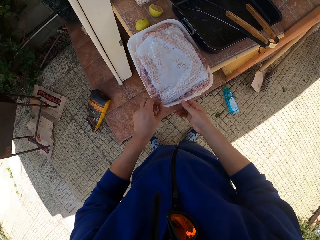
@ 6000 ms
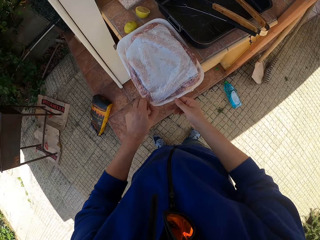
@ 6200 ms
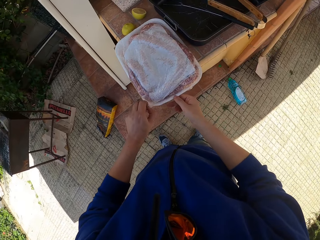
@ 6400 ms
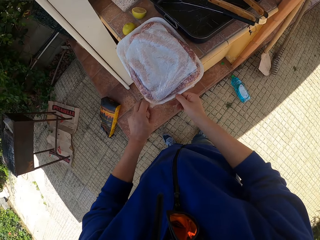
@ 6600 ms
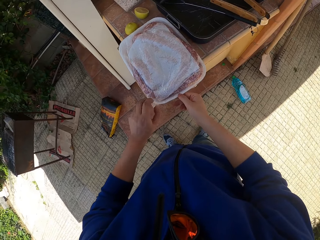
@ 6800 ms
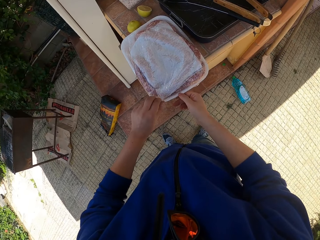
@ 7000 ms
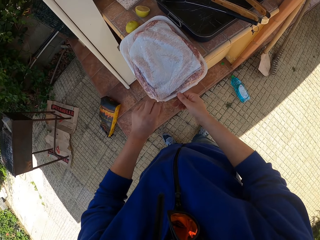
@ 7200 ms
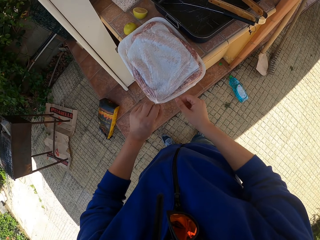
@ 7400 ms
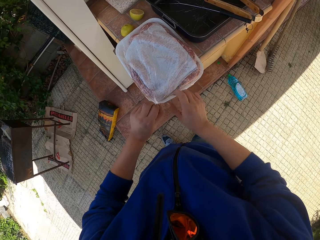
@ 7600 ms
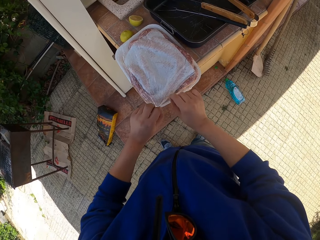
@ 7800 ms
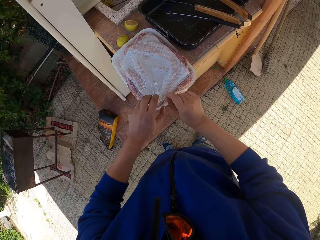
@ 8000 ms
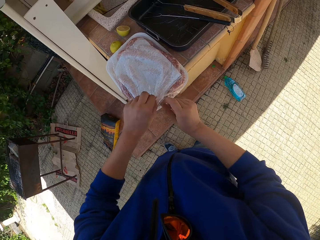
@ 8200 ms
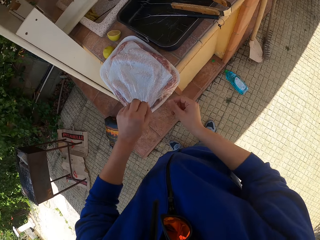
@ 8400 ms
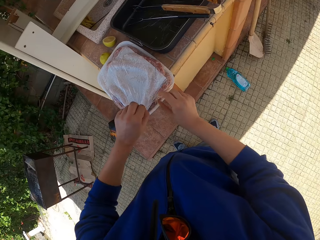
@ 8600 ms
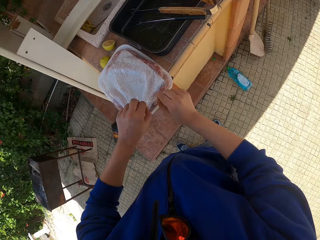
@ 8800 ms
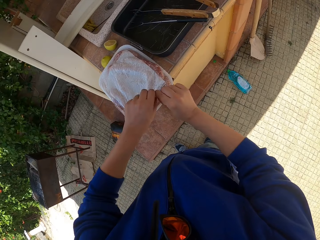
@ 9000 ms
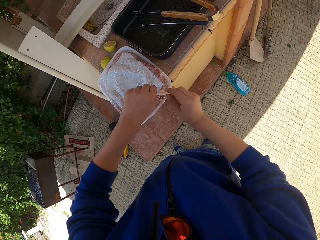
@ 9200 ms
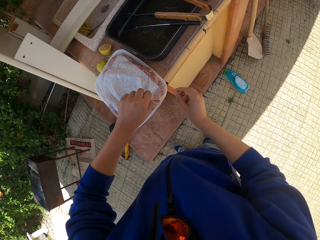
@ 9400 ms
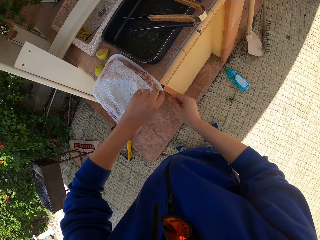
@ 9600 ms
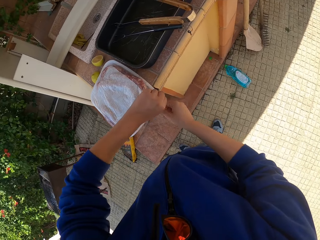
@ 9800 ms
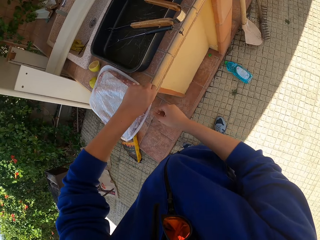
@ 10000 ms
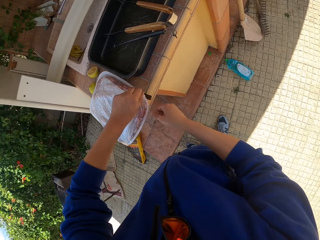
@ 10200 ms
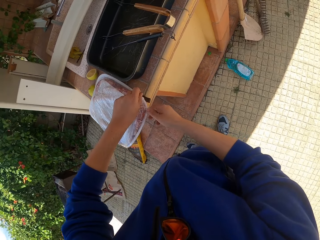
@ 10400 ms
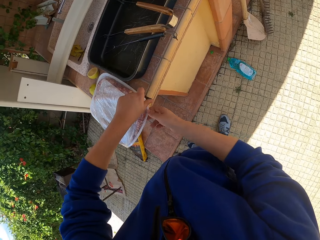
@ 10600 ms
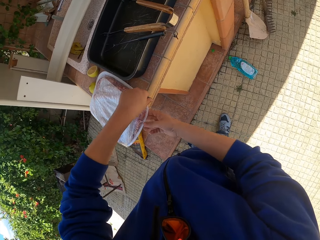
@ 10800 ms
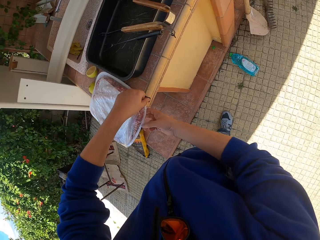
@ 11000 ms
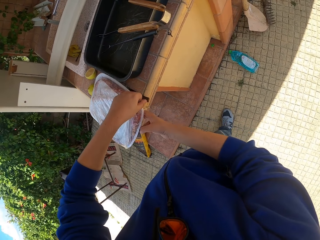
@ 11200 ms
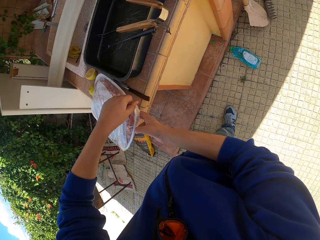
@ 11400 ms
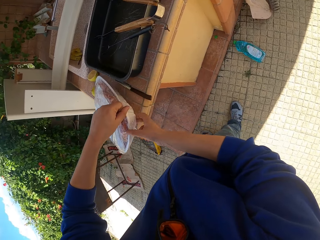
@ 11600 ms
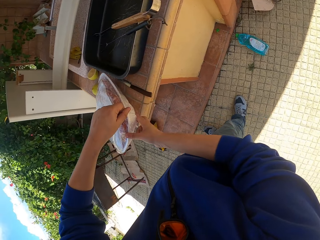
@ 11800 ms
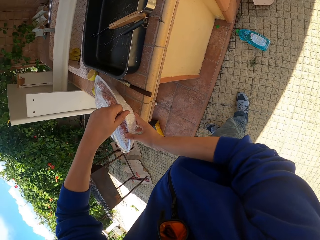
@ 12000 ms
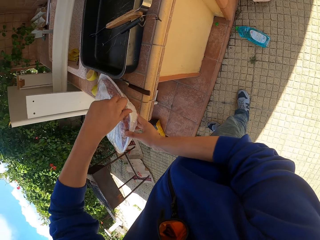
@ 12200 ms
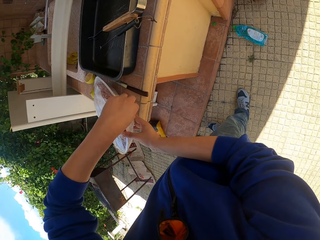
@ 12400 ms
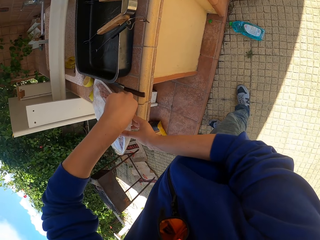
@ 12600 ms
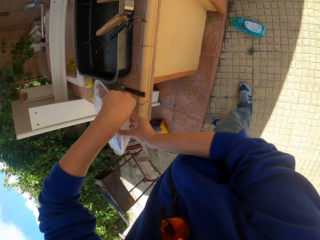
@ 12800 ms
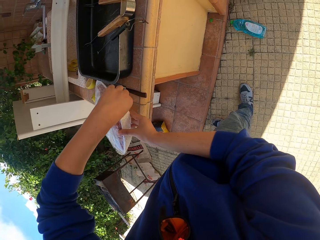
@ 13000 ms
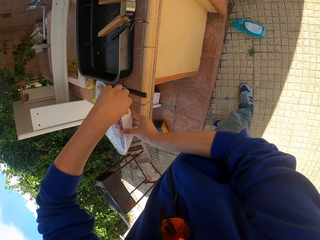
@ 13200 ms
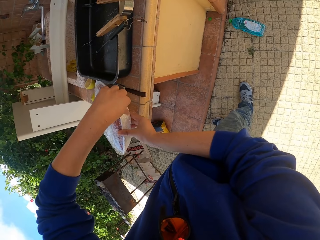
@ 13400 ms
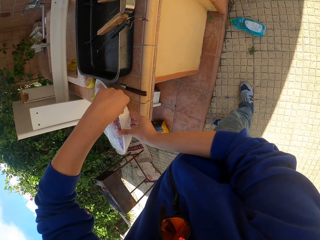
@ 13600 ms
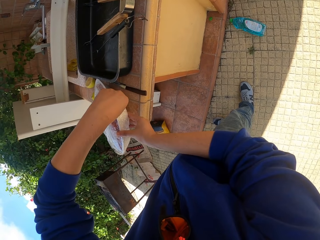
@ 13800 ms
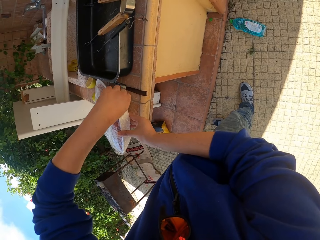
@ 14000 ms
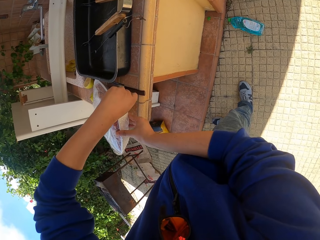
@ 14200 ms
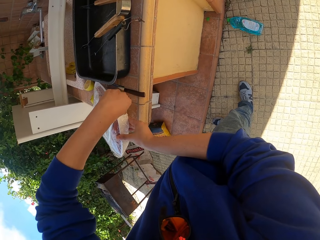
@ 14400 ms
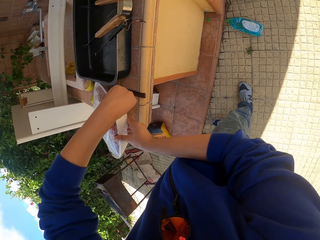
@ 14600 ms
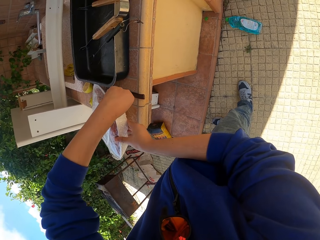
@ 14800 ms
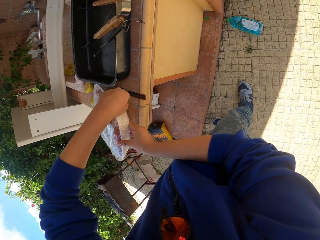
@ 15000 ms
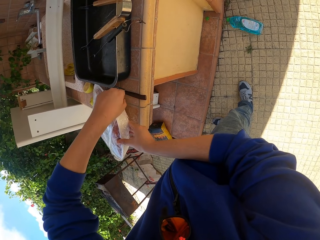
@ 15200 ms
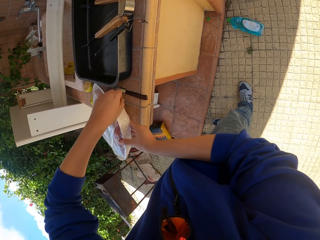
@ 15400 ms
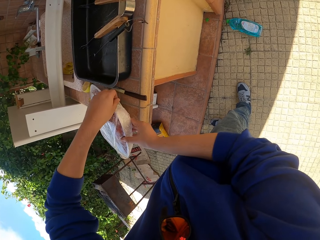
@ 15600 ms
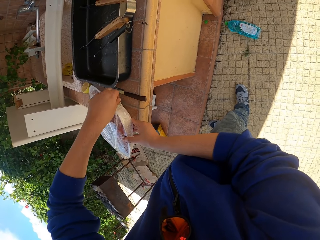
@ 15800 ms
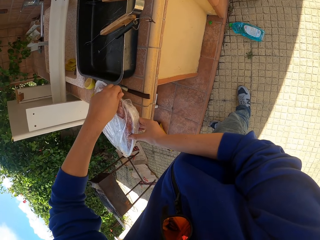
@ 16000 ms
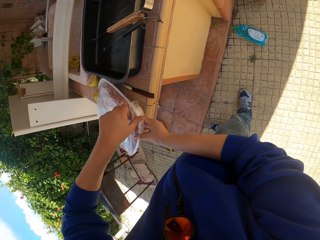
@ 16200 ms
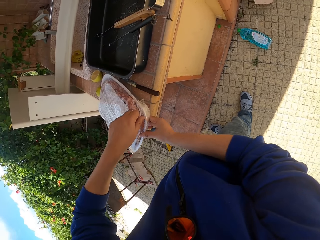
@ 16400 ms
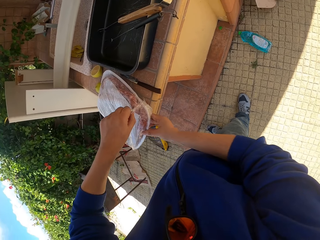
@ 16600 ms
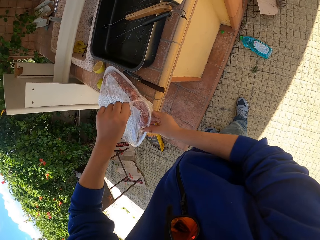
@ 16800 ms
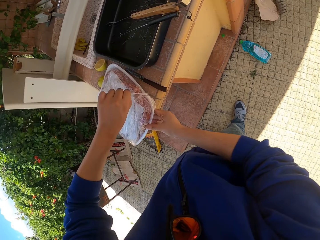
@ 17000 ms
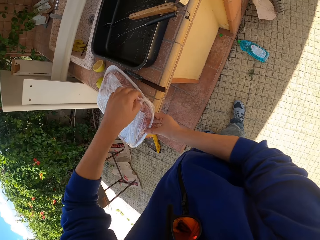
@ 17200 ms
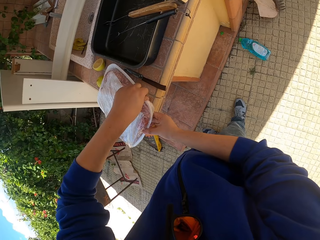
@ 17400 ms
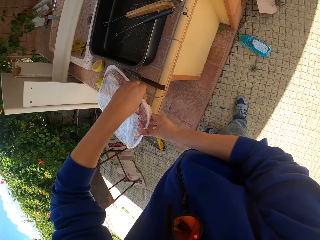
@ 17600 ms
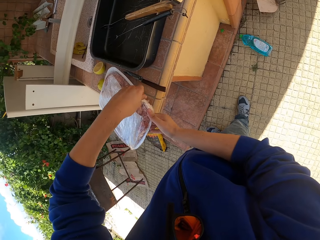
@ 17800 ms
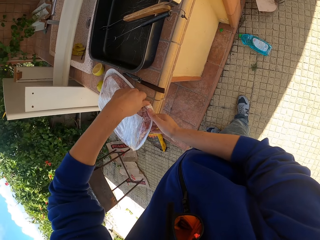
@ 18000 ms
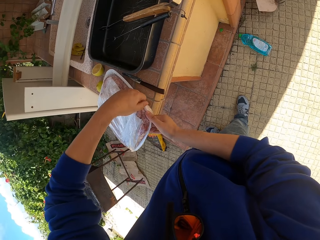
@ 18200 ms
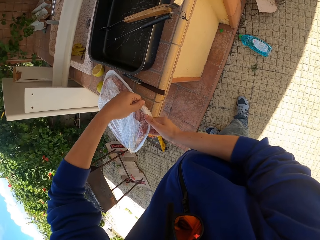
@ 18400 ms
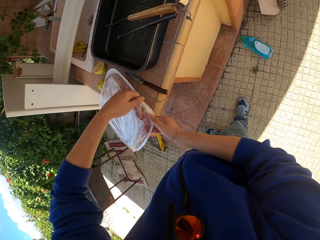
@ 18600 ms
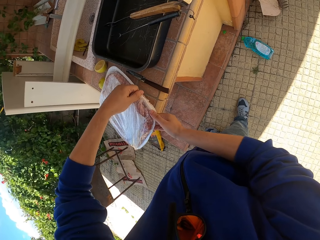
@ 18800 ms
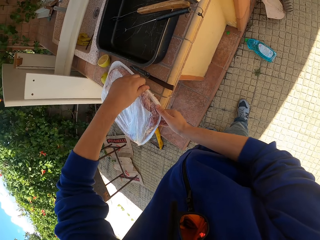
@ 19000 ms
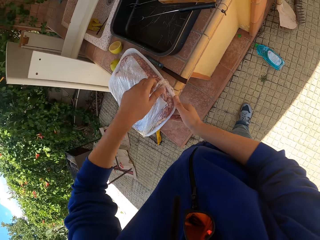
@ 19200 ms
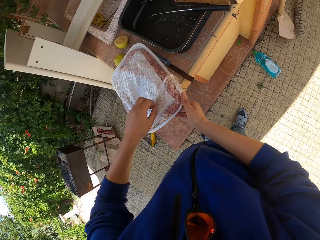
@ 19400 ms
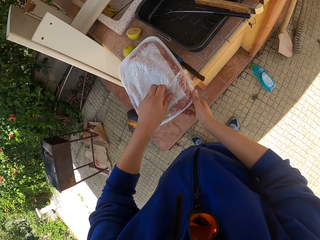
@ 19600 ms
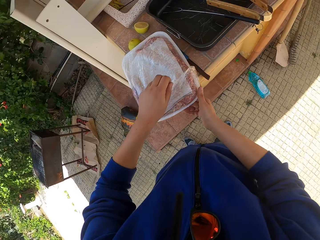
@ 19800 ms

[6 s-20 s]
The camera wearer places a tray on the countertop. They remove some clingfilm or food wrap from the tray with both hands. They hold the tray with both hands. They unwrap the food wrap from the tray.

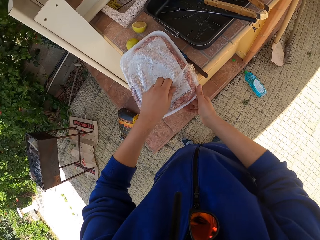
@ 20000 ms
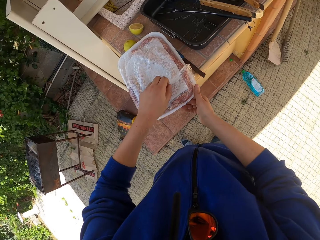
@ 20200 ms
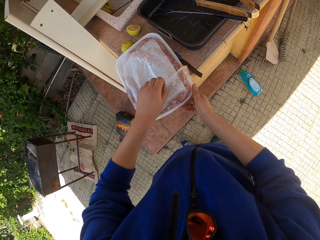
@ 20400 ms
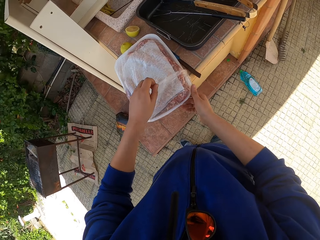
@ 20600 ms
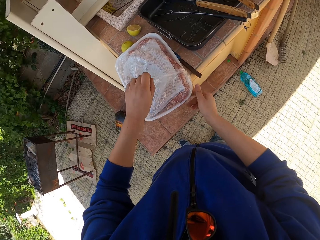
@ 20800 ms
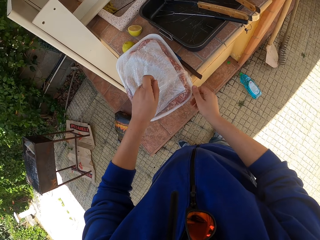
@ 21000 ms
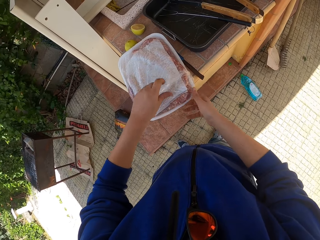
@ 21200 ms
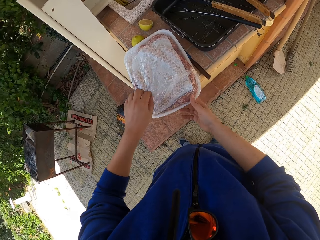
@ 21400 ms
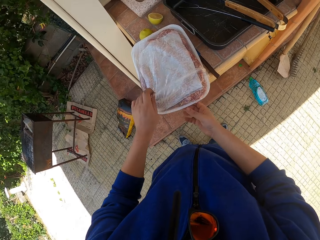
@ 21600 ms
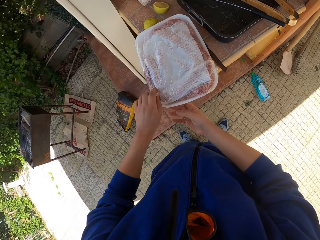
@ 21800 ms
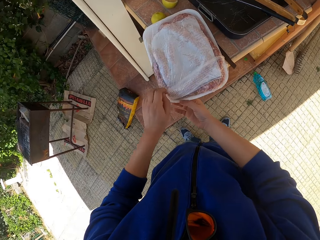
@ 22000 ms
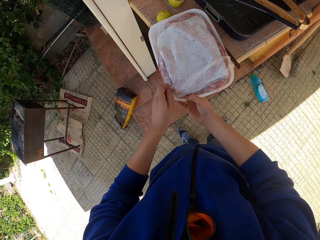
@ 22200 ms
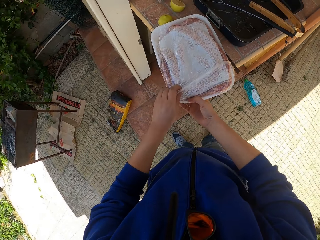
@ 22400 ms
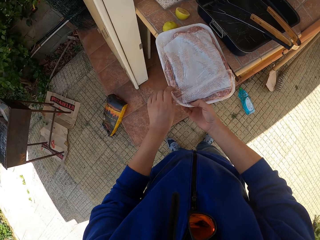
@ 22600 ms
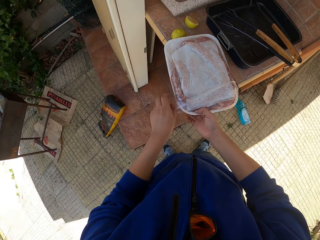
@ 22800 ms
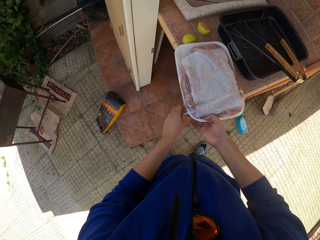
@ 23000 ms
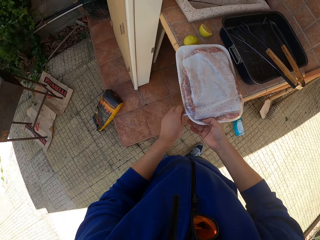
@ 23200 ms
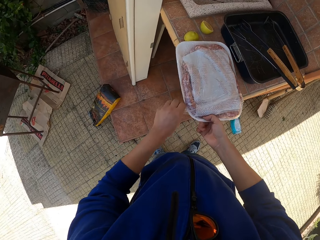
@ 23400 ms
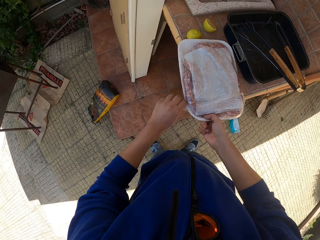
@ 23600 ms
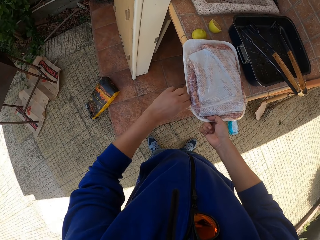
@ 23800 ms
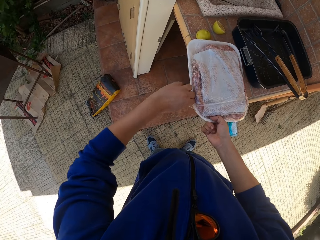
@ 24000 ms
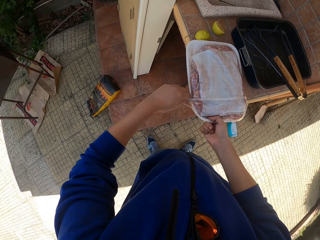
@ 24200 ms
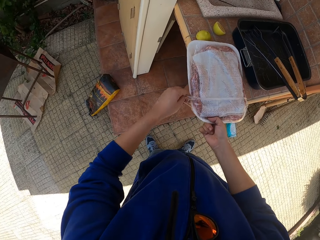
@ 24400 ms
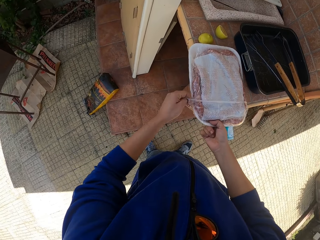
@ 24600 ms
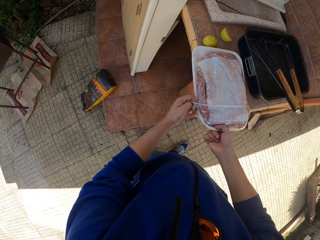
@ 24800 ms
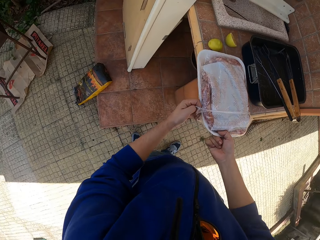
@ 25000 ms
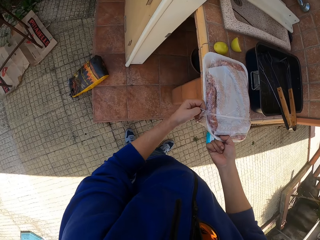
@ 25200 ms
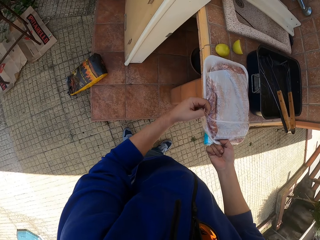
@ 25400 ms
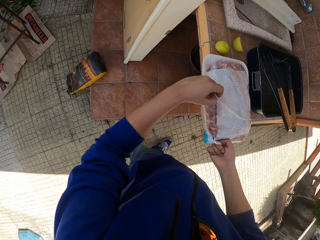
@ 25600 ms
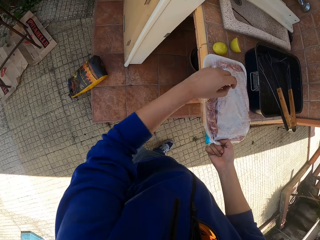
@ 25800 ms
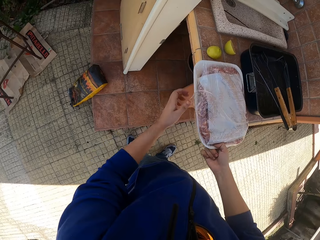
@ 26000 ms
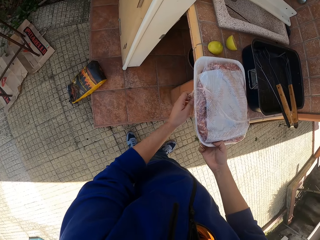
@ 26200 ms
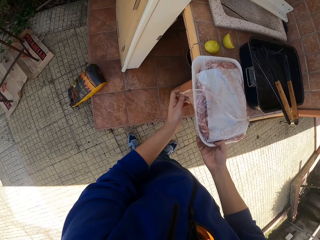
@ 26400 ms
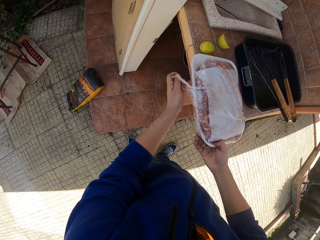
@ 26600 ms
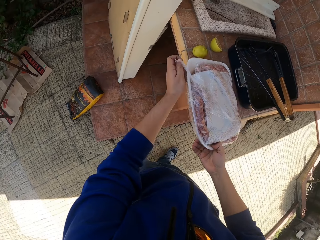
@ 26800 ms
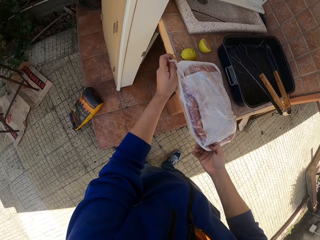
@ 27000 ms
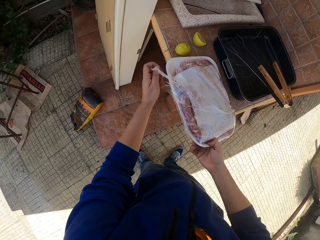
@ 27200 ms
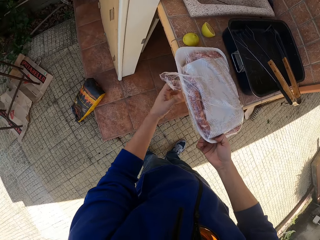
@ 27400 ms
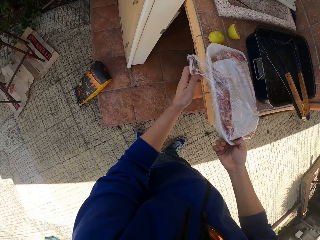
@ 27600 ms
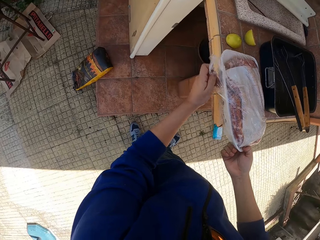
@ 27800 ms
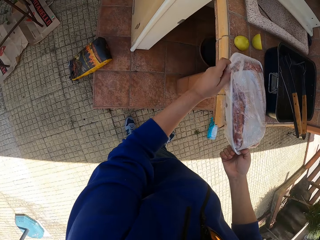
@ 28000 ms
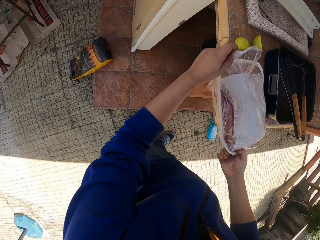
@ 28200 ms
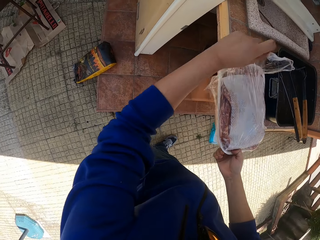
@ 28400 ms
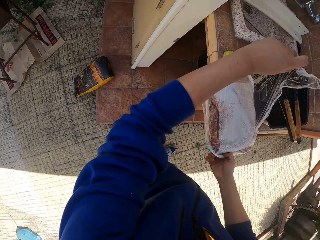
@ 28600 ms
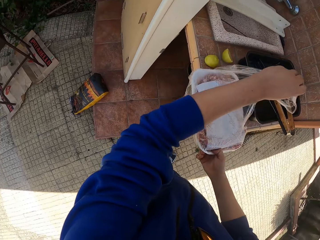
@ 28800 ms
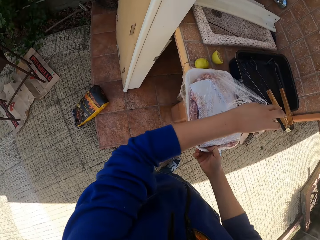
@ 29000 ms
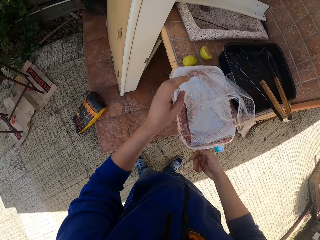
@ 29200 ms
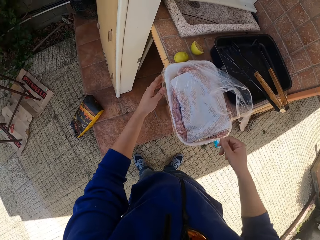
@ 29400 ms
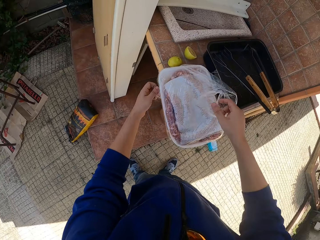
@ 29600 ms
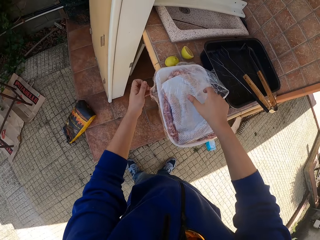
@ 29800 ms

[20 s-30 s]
The camera wearer unwraps the food wrap from the tray with the left hand.
